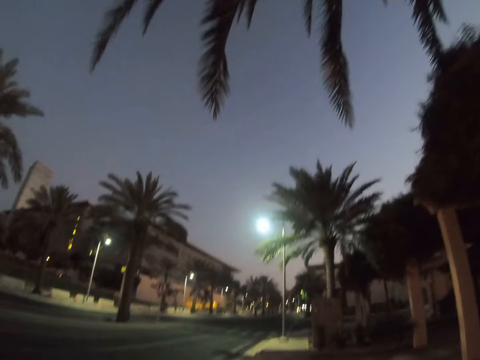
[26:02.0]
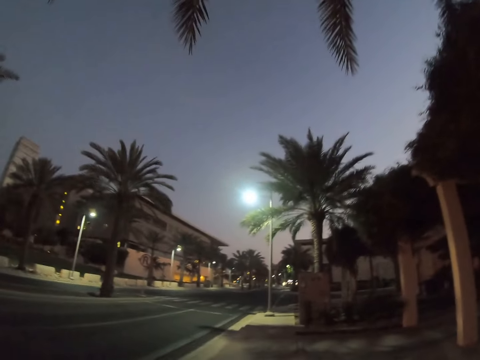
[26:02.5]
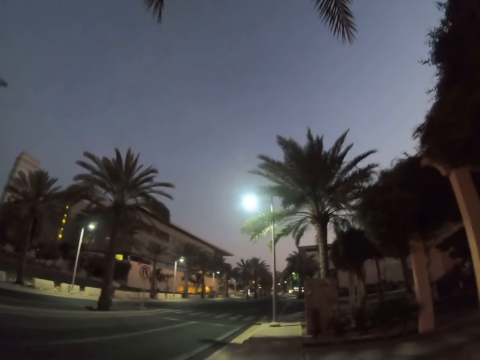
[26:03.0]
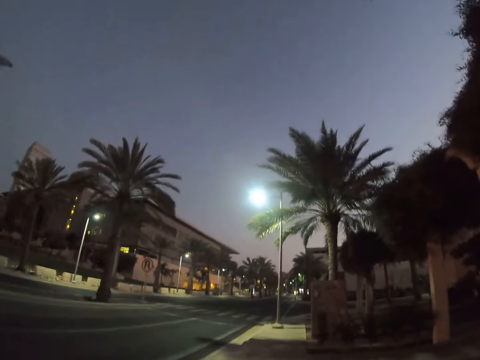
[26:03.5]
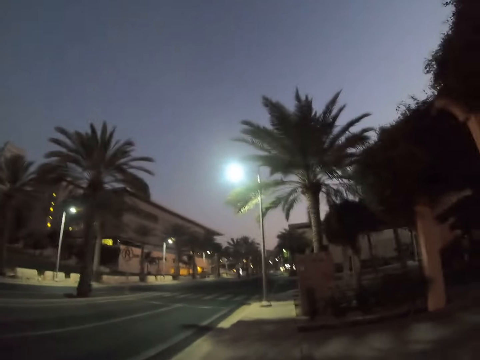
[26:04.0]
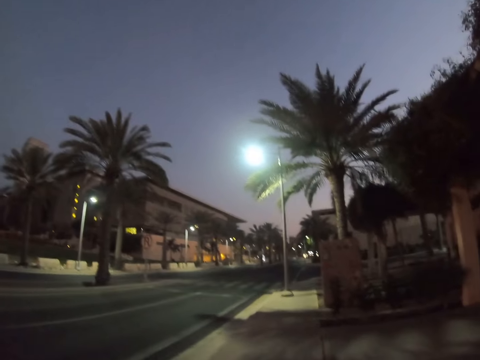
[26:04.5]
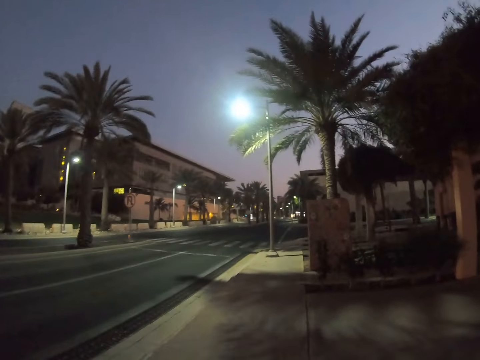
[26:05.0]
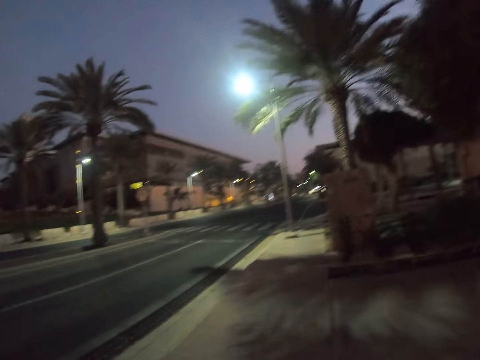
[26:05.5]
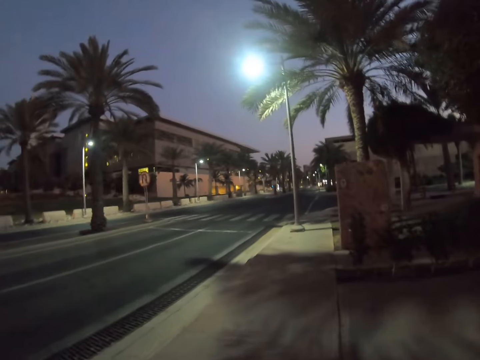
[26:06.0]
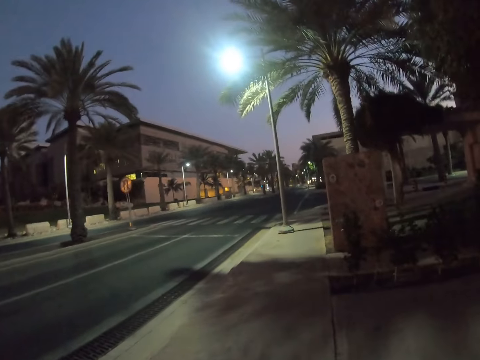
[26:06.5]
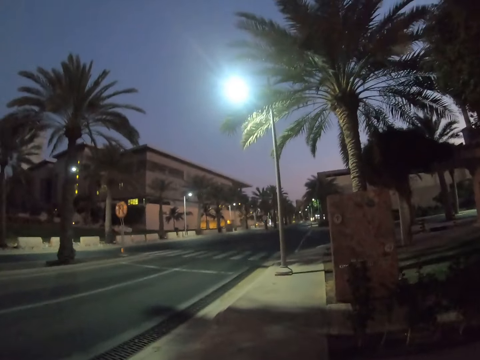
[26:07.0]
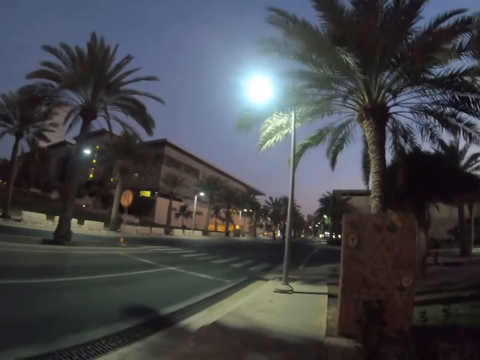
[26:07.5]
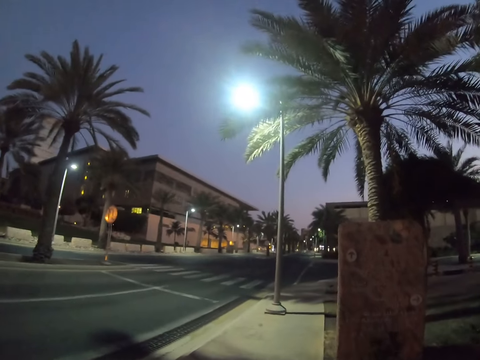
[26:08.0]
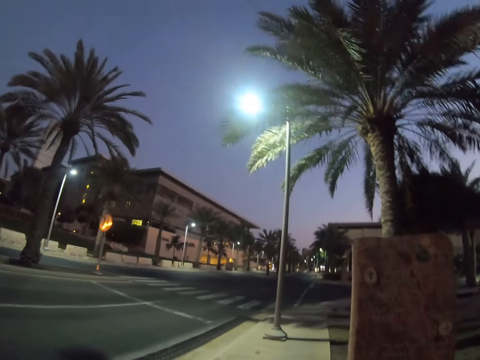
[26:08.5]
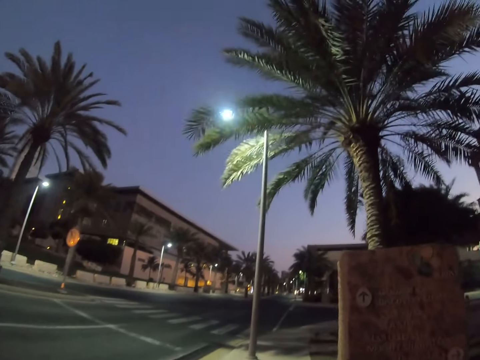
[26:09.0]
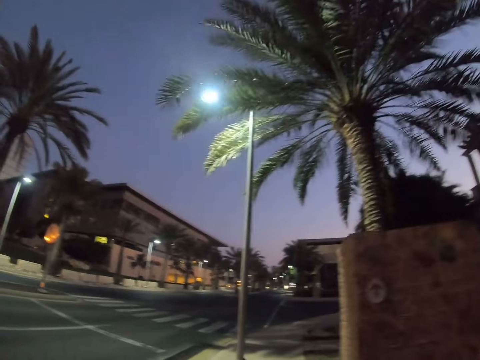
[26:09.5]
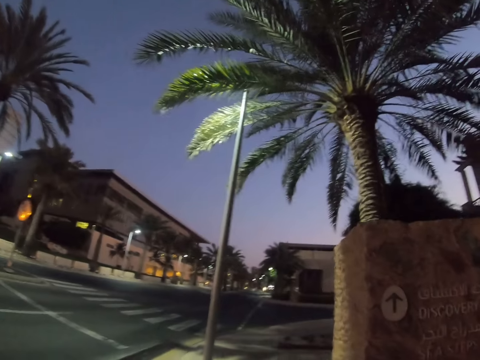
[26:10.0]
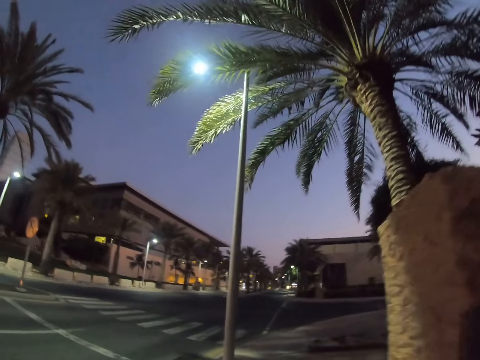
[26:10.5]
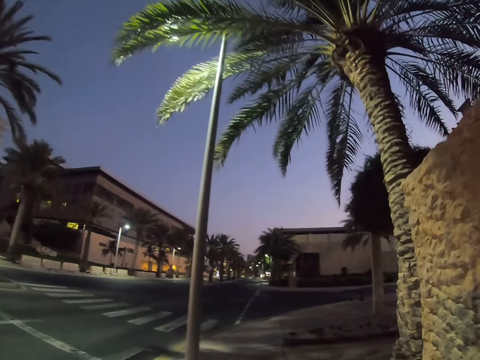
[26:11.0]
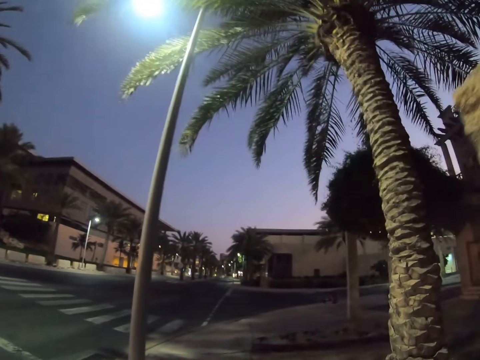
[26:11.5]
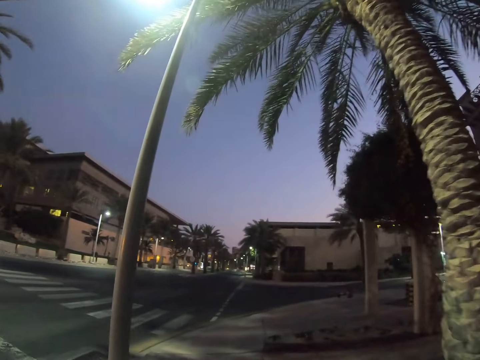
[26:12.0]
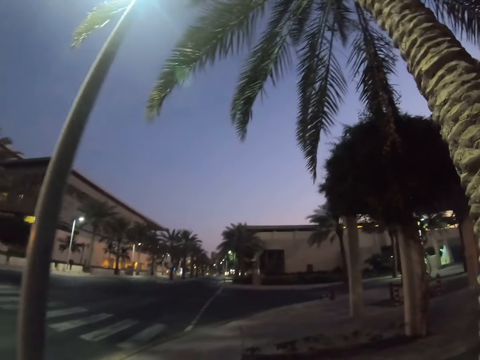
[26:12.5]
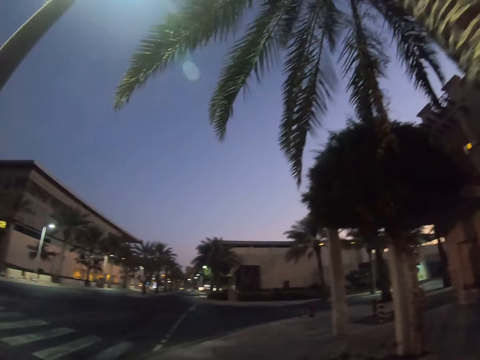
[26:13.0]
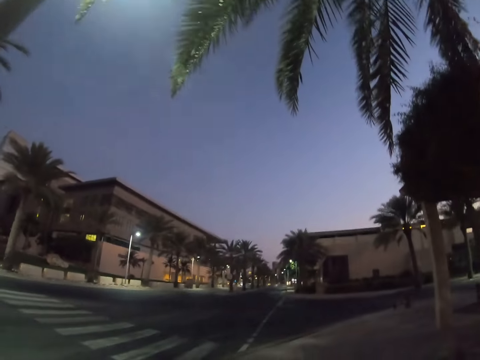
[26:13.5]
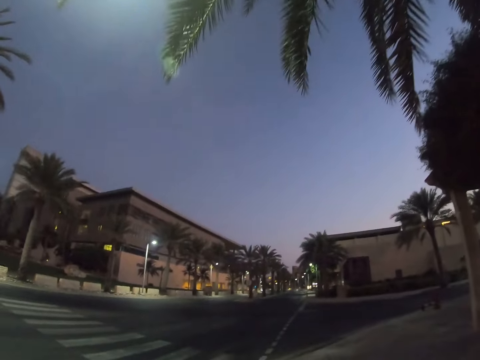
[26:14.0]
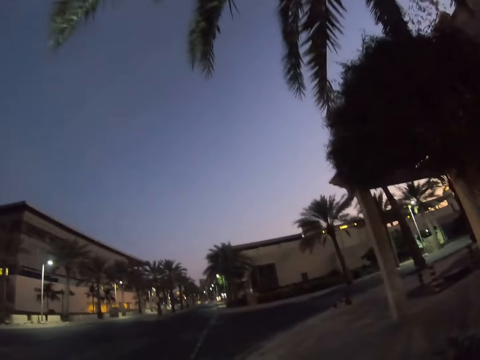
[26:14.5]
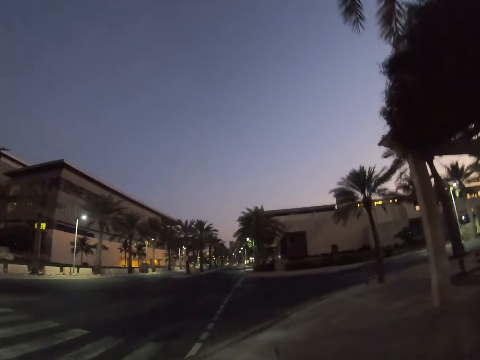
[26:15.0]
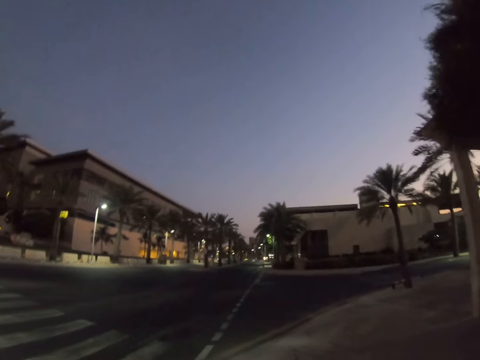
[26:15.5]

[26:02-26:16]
The camera wearer looks around a road. They walk on a sidewalk.

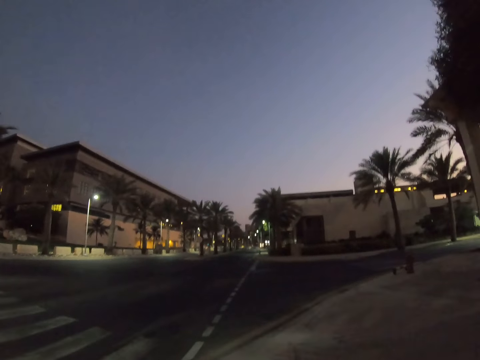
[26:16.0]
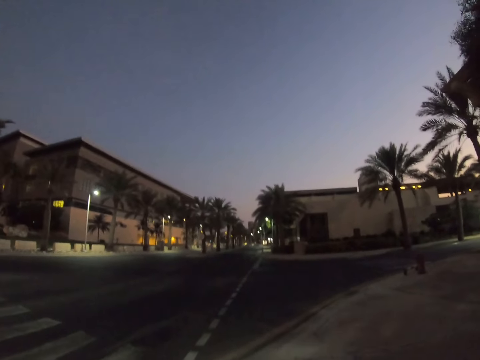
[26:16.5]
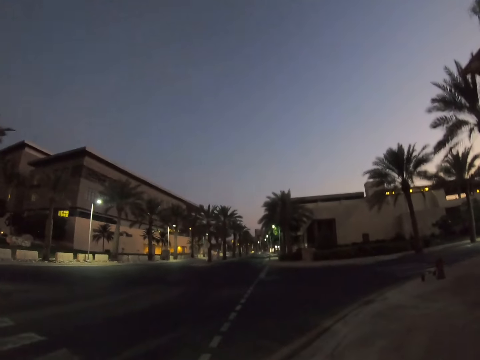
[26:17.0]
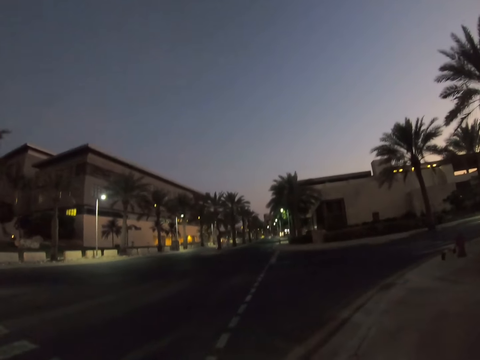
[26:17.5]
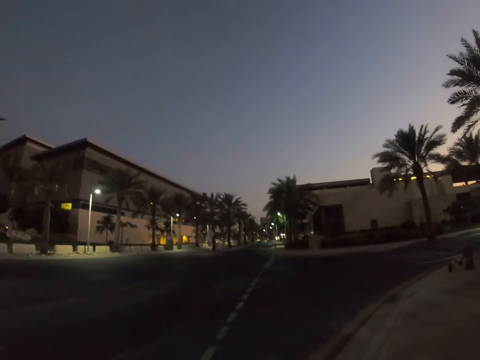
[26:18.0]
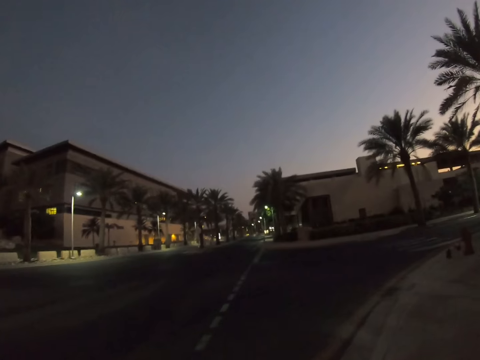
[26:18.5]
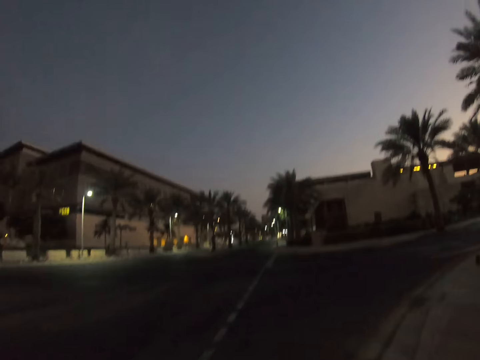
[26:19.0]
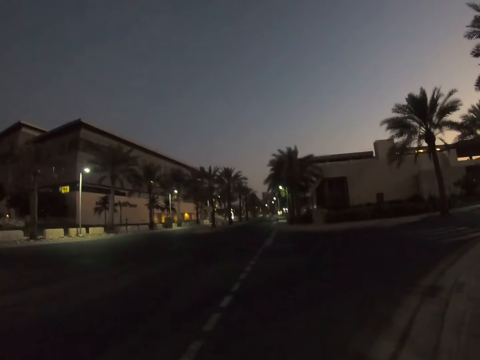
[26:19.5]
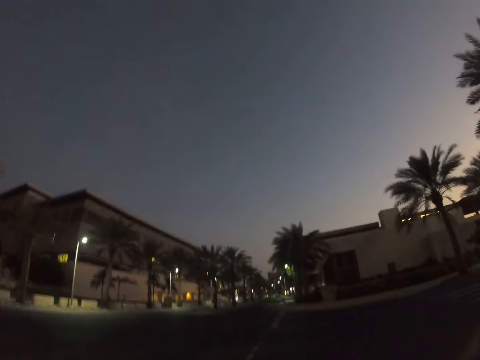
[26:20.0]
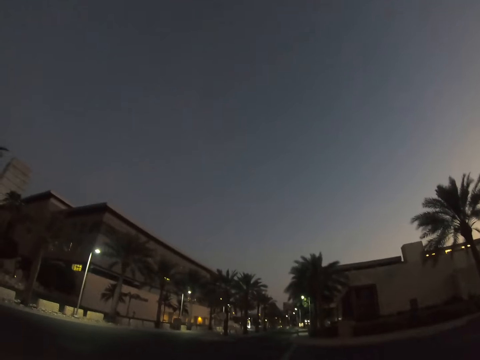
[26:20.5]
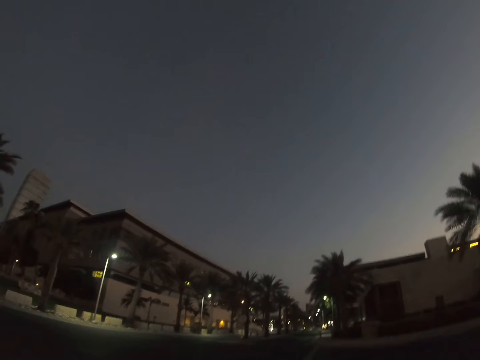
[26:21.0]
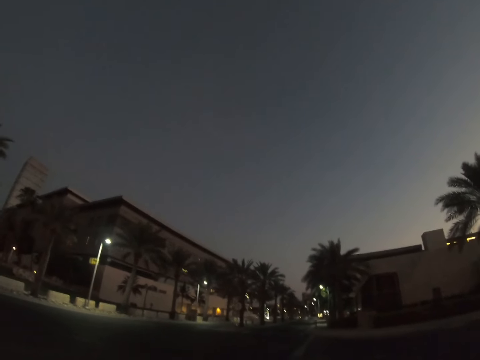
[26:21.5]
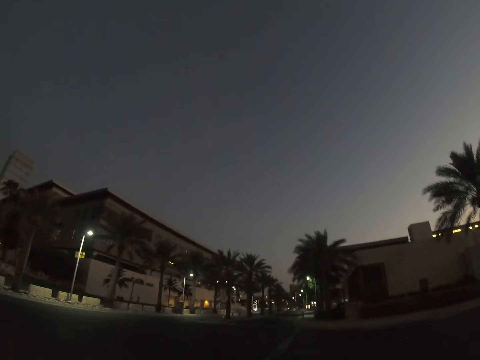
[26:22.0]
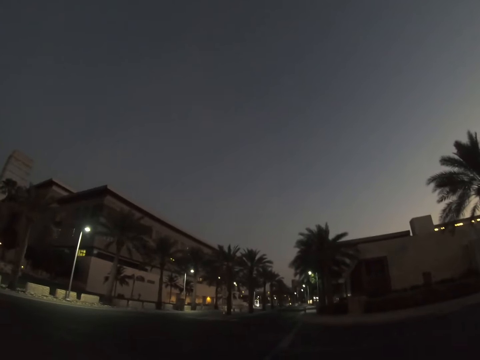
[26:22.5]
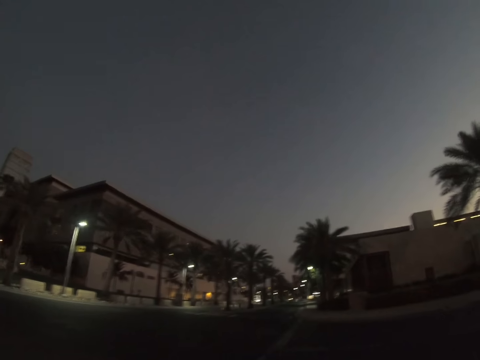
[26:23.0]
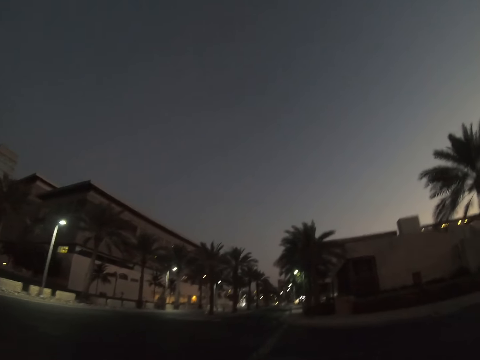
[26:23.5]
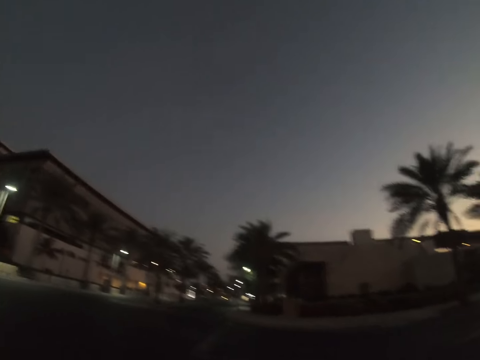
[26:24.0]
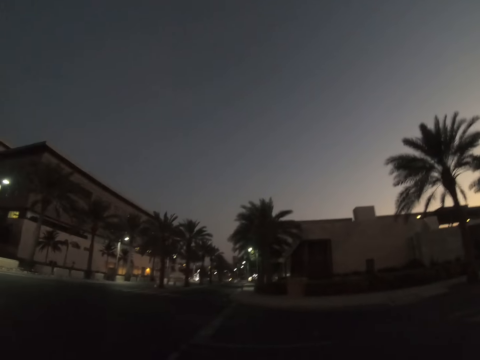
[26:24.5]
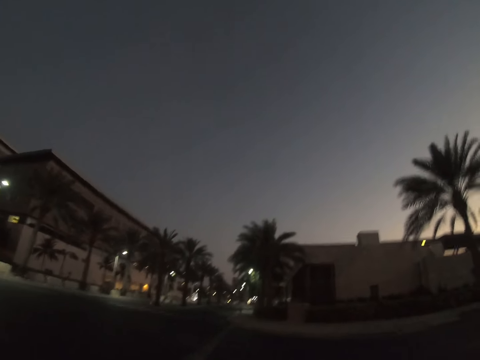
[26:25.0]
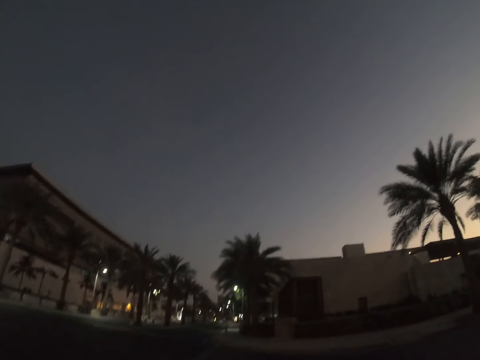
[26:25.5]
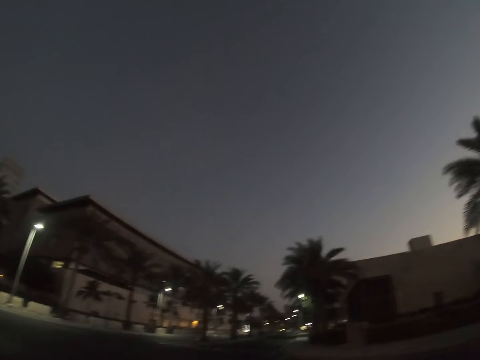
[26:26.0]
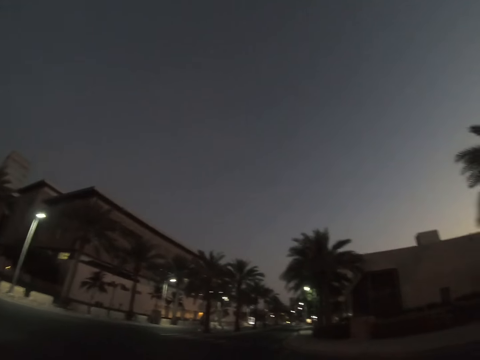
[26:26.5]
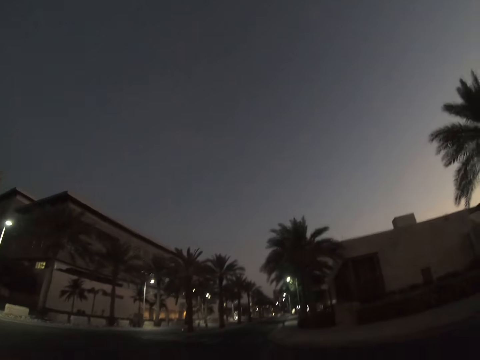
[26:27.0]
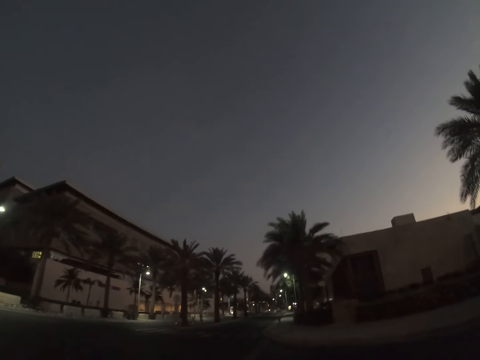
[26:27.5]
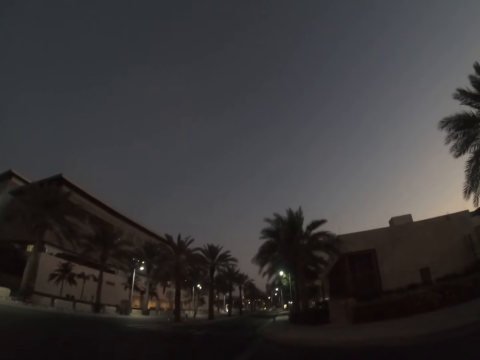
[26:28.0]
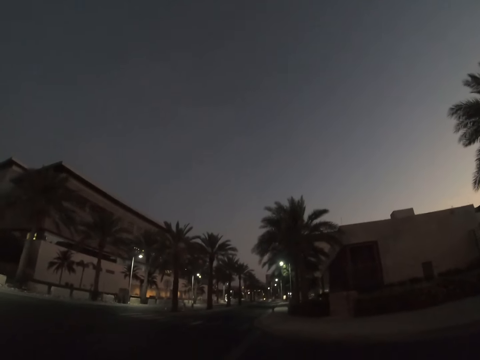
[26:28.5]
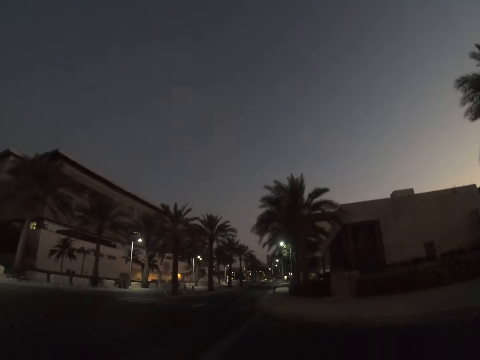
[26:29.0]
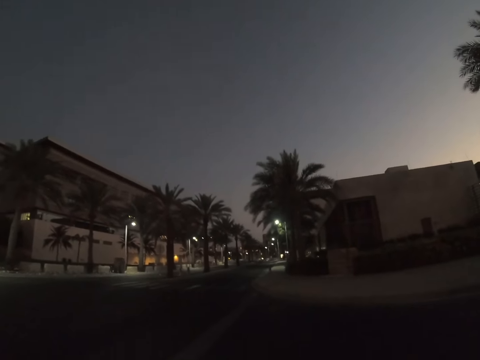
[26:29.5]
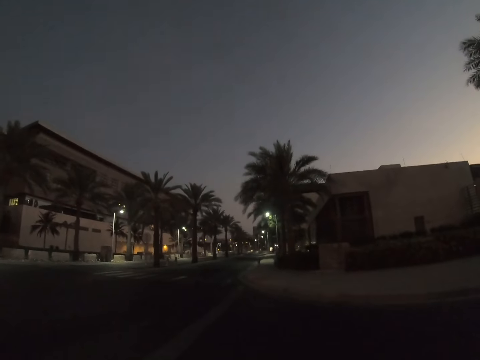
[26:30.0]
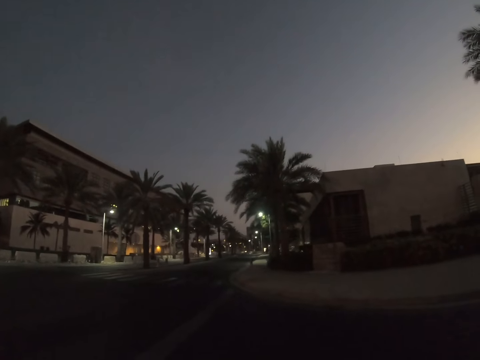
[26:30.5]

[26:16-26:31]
The camera wearer walks across the road. They look around the road.
